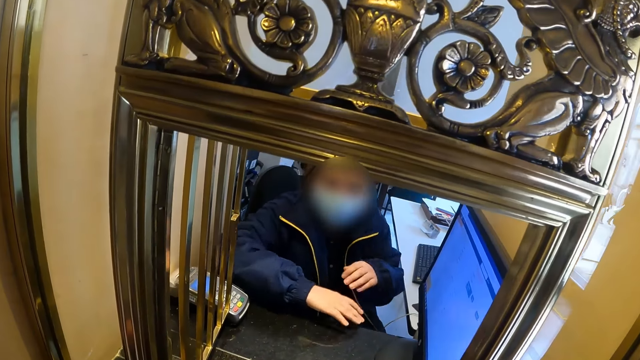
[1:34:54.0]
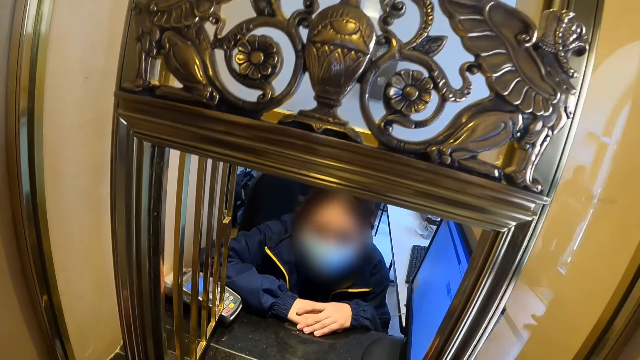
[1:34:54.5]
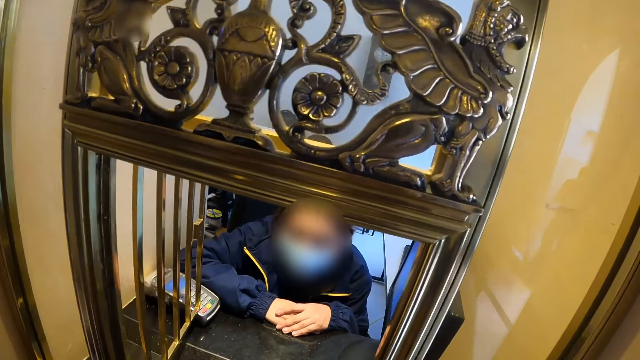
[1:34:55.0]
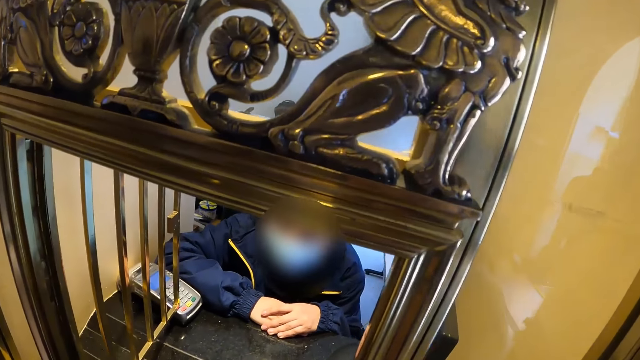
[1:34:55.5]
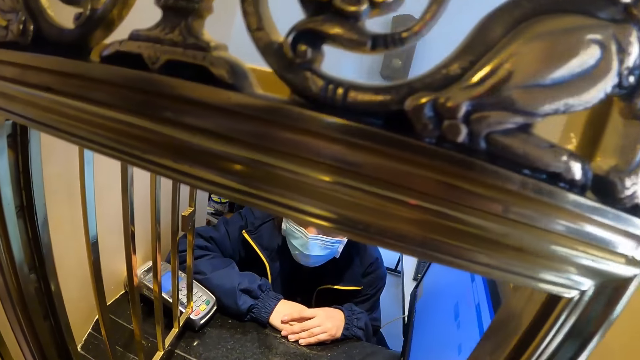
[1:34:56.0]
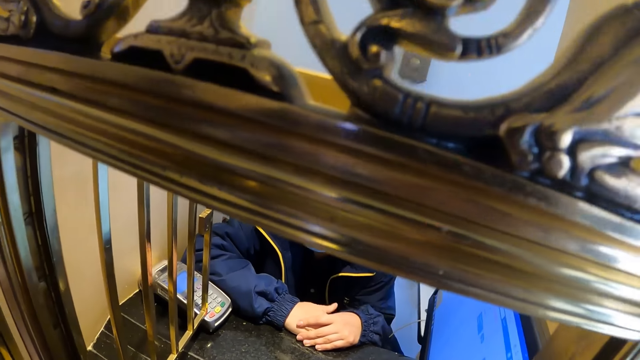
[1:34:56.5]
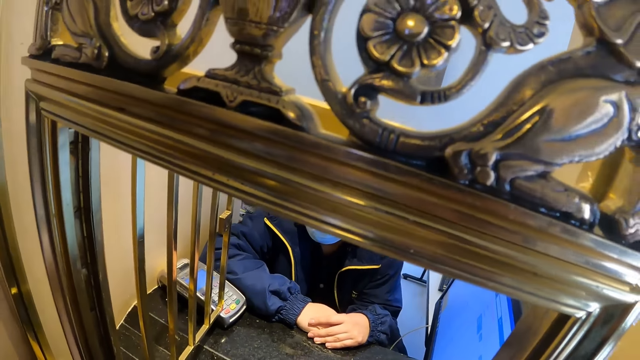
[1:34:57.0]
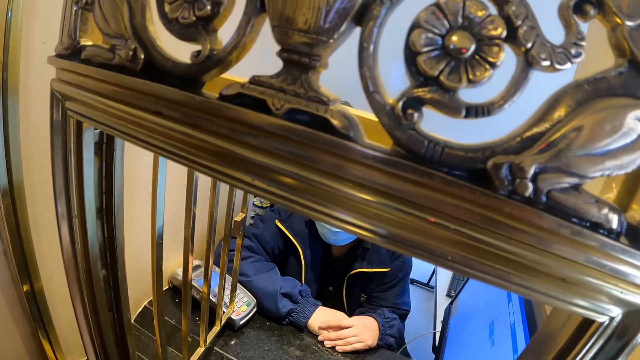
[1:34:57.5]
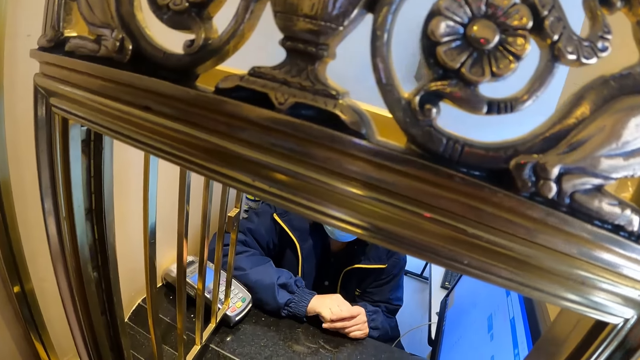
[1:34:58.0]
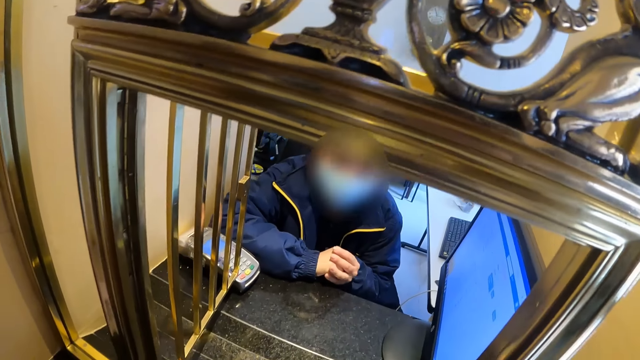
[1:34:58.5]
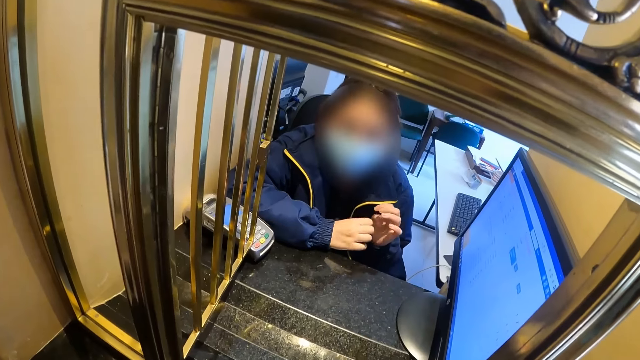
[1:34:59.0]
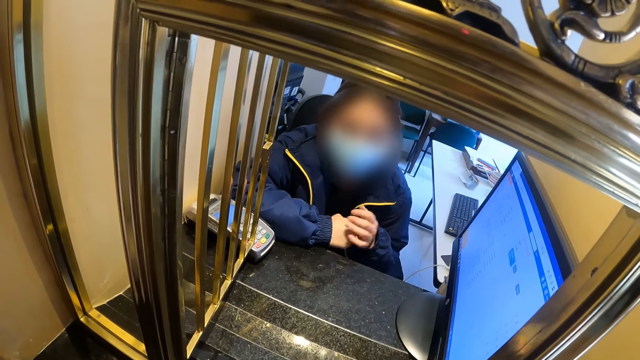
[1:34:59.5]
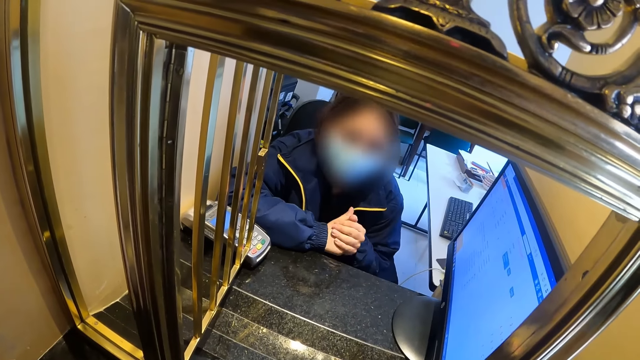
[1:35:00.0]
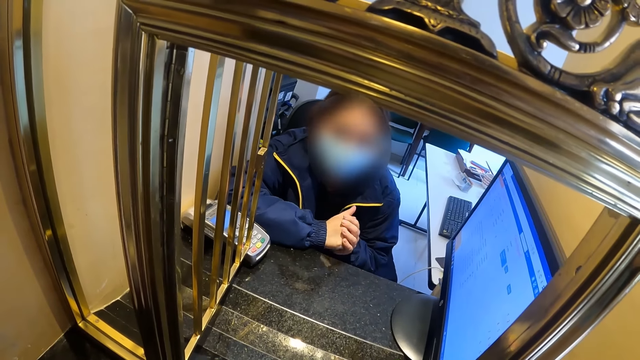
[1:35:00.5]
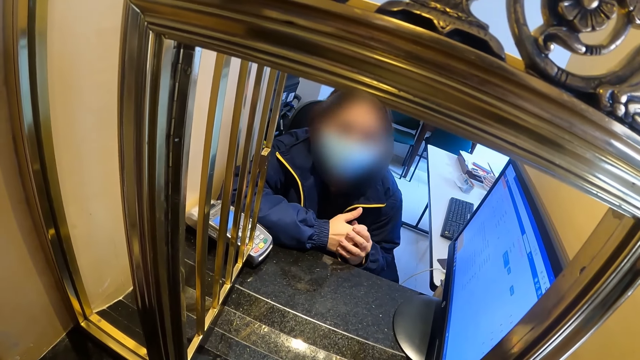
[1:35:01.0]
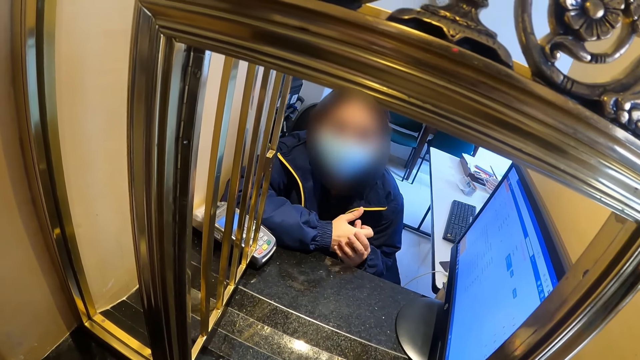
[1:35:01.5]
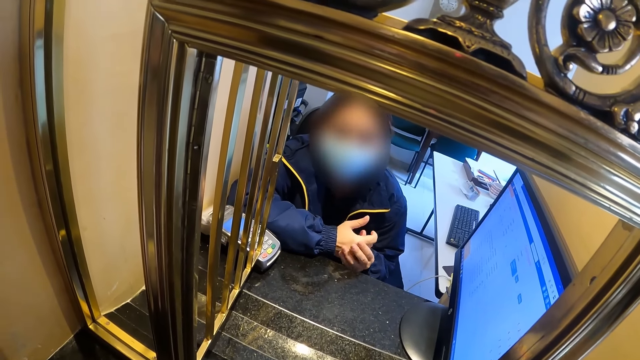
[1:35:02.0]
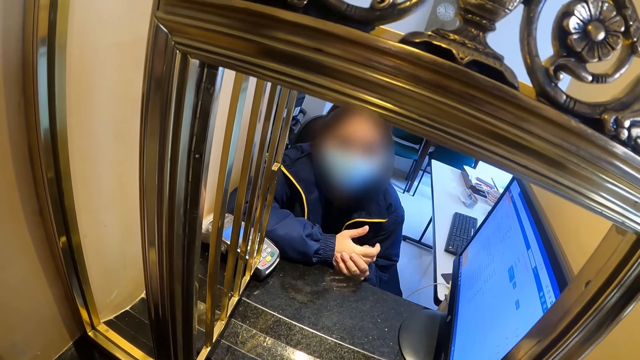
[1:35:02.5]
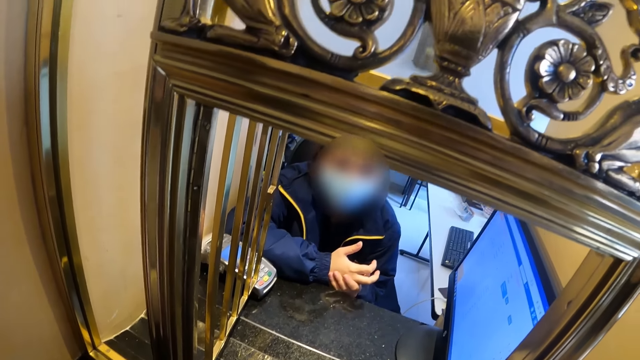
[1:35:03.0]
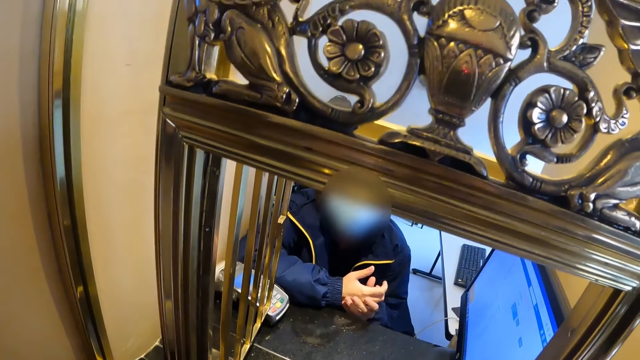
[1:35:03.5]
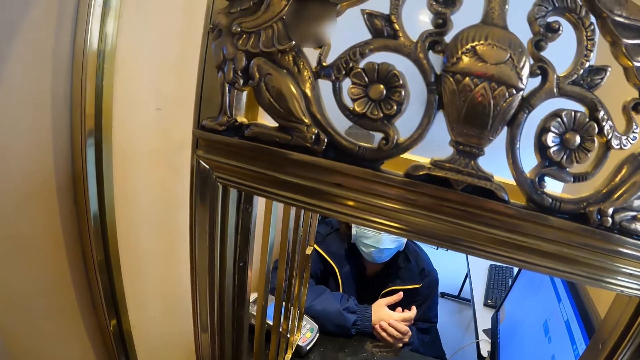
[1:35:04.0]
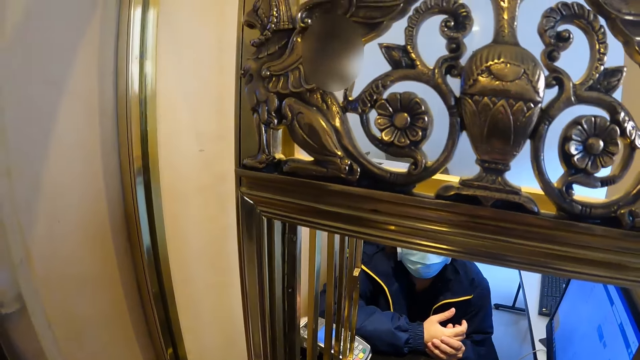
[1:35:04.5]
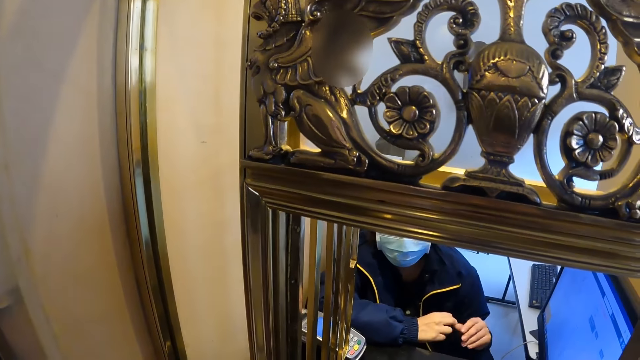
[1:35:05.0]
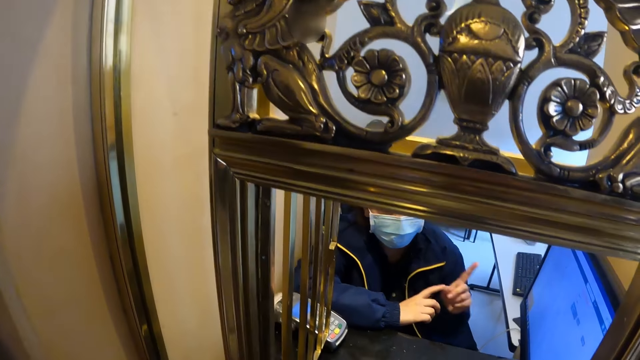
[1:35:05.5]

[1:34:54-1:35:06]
The camera wearer converses with a cashier. The cashier interacts with the camera wearer.

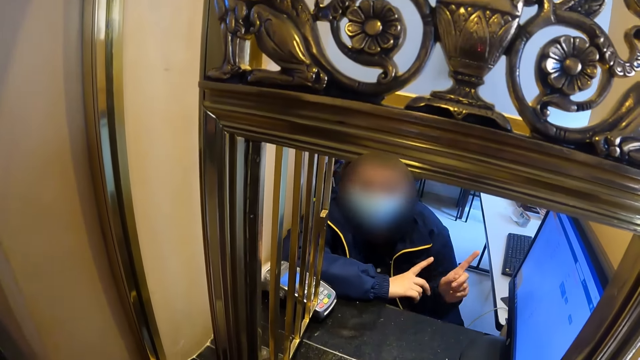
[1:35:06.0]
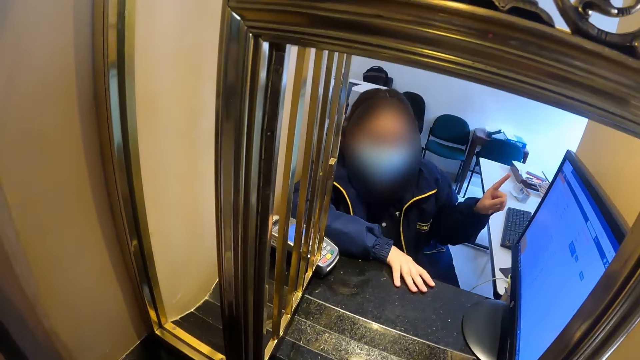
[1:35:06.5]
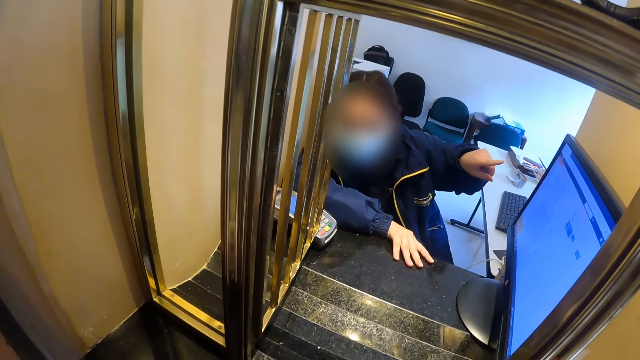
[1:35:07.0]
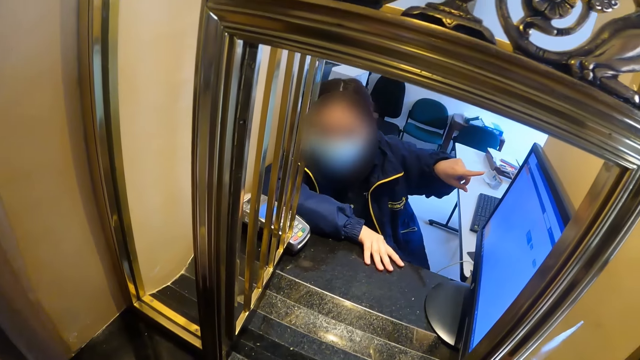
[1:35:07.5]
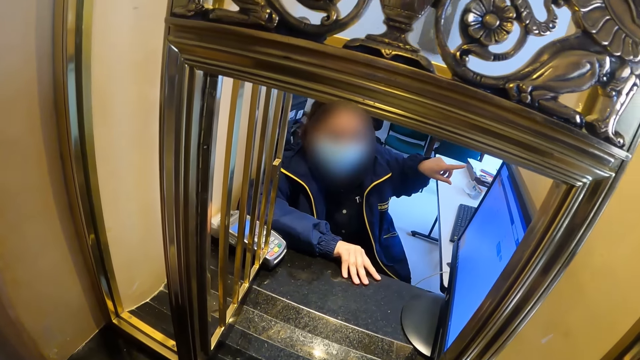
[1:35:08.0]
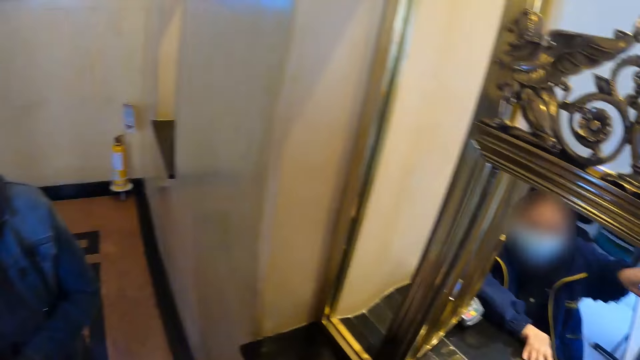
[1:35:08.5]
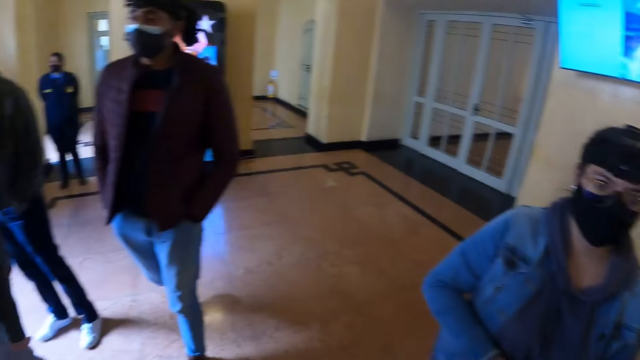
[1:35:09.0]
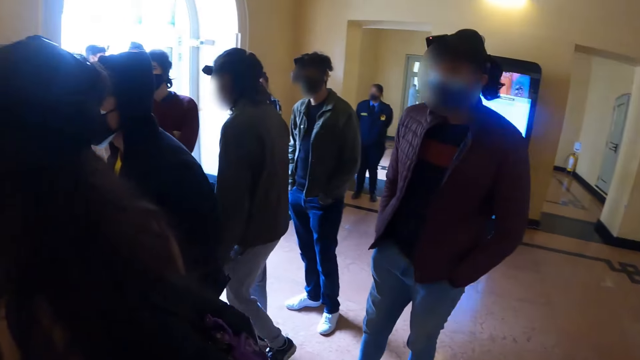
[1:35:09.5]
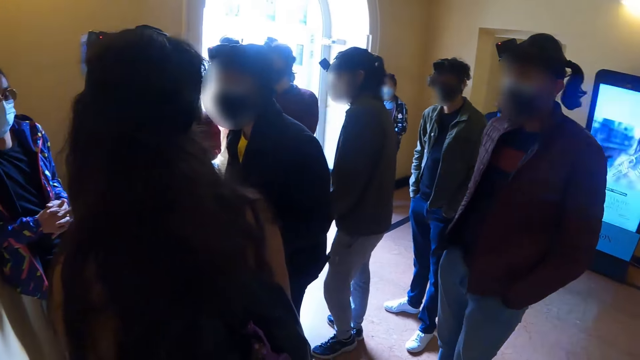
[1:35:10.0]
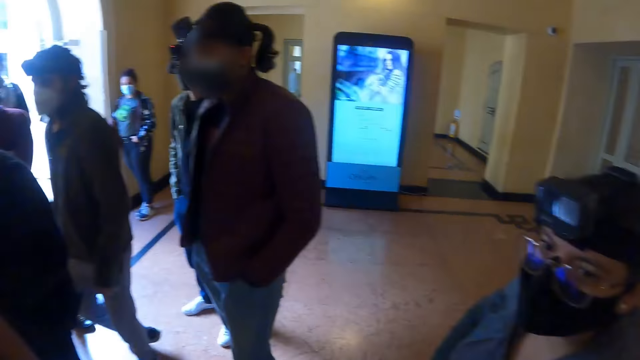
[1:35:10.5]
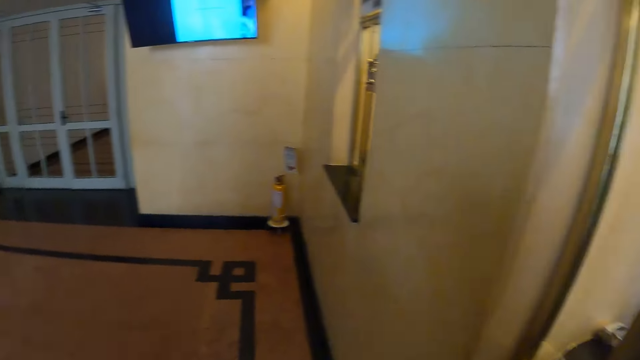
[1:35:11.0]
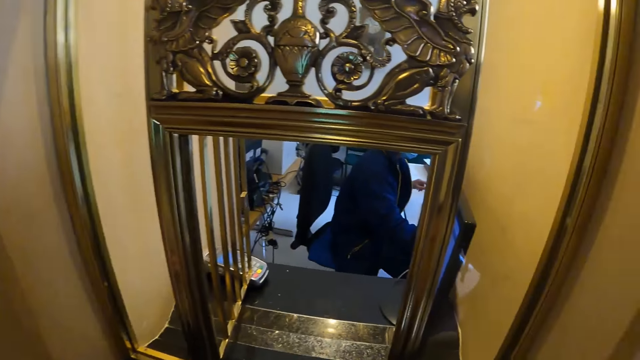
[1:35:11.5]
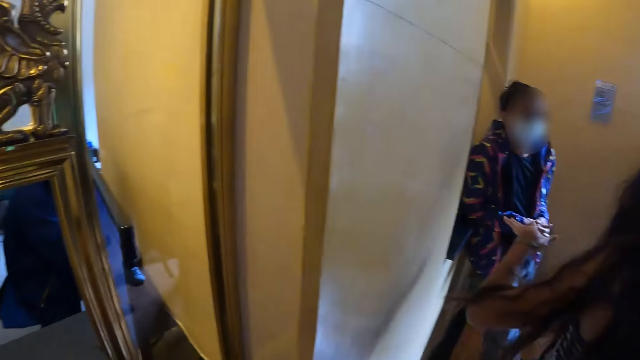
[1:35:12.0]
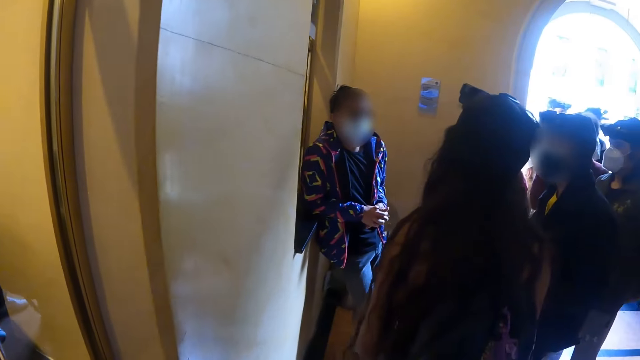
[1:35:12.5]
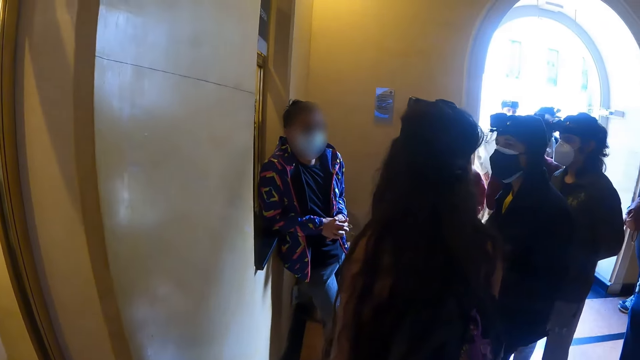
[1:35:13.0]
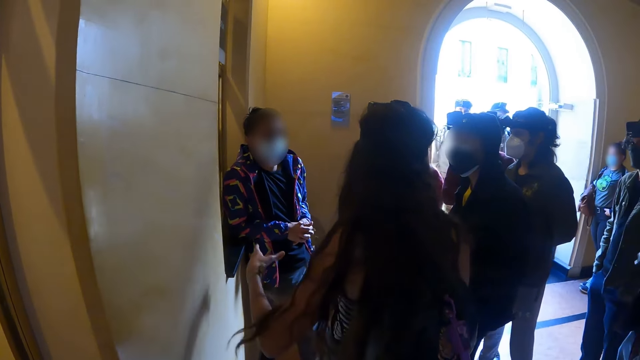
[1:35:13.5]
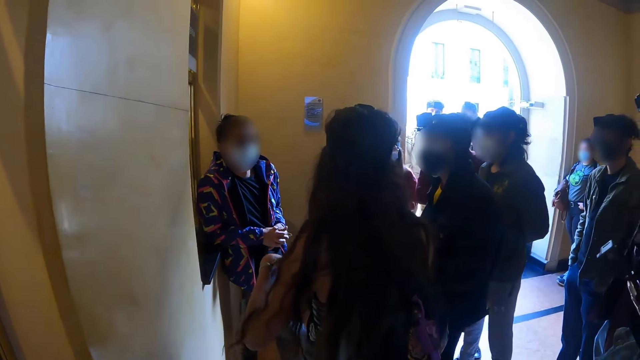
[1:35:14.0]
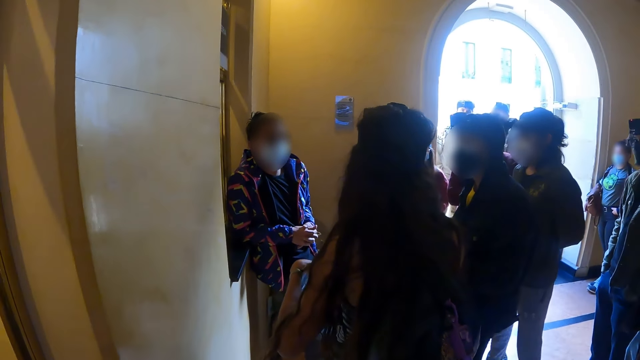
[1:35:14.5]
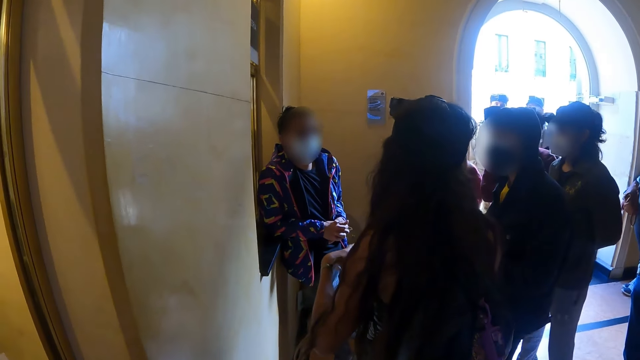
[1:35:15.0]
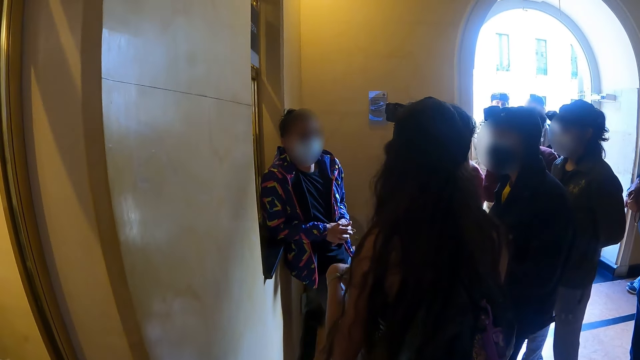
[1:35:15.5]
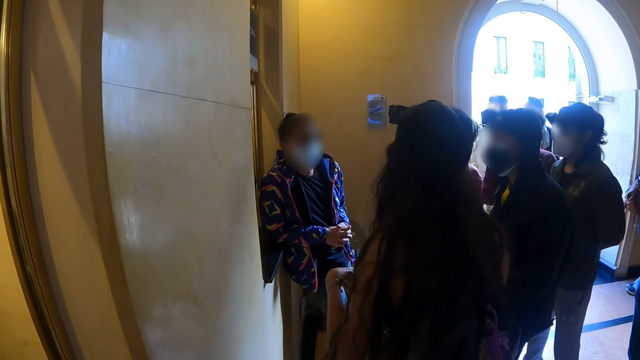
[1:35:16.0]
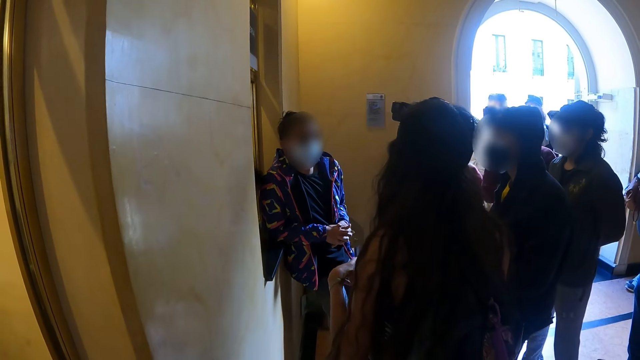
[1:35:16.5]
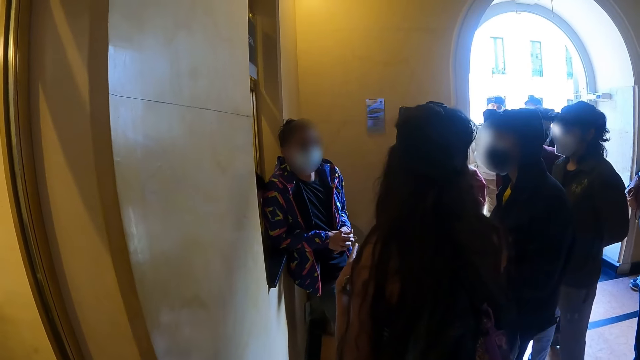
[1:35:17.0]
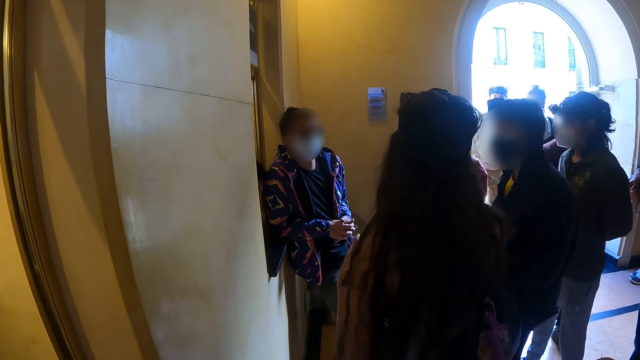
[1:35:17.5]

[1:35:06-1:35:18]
The camera wearer looks around. A woman converses with a man. Another woman interacts with three people.
